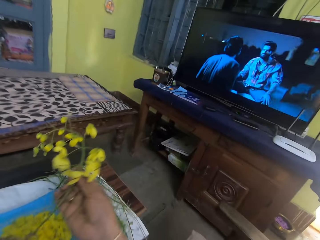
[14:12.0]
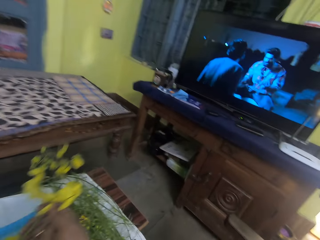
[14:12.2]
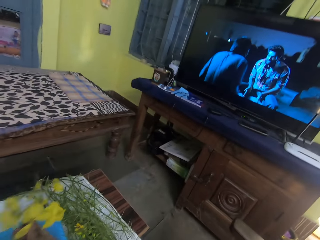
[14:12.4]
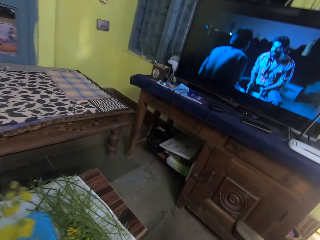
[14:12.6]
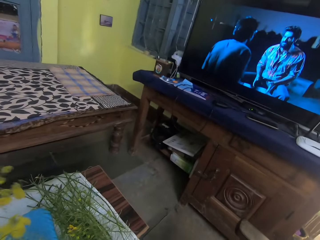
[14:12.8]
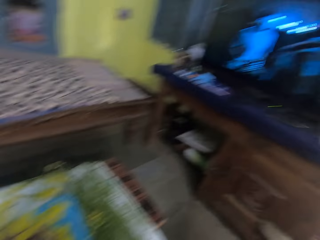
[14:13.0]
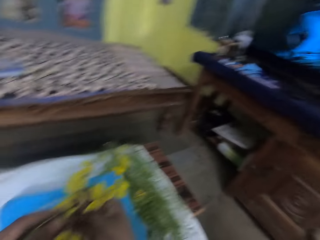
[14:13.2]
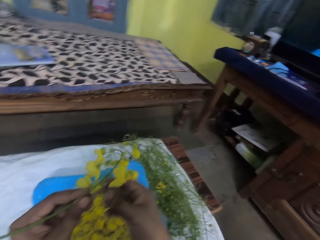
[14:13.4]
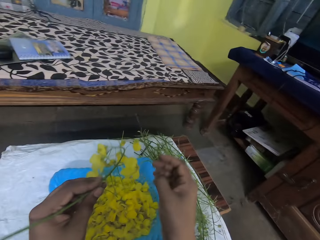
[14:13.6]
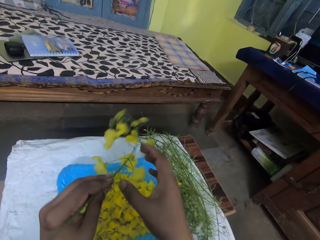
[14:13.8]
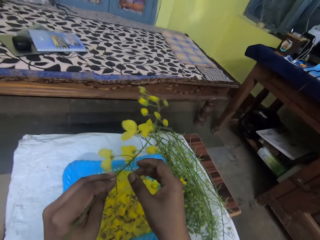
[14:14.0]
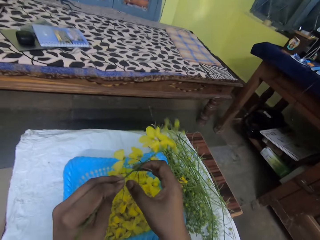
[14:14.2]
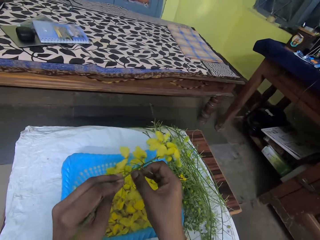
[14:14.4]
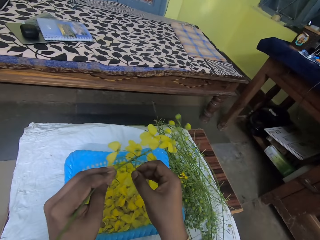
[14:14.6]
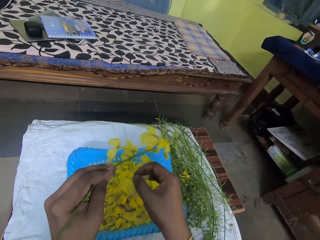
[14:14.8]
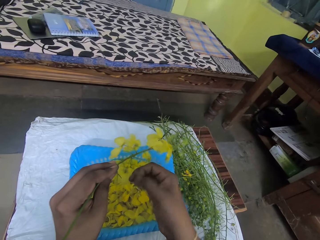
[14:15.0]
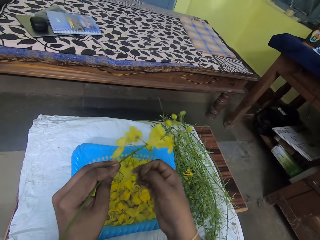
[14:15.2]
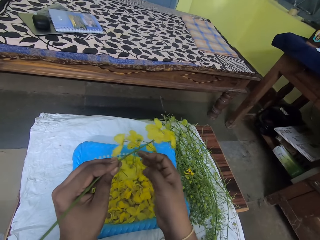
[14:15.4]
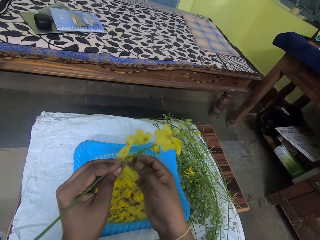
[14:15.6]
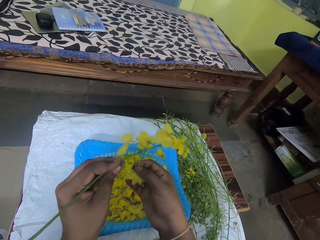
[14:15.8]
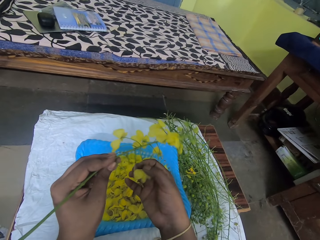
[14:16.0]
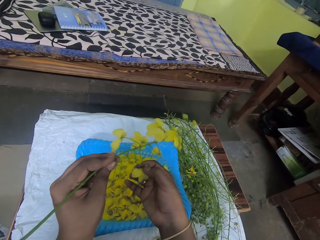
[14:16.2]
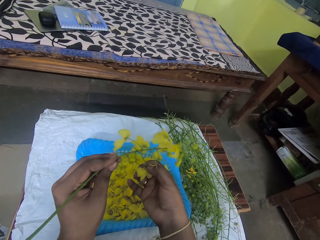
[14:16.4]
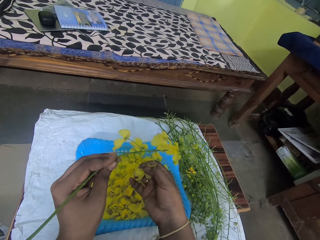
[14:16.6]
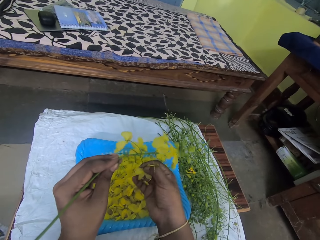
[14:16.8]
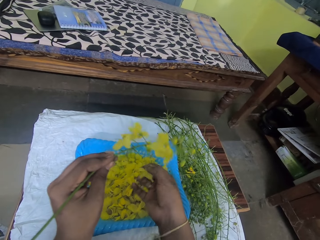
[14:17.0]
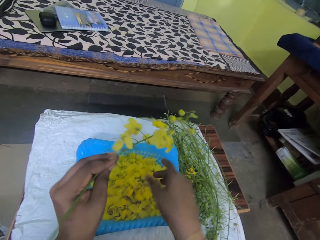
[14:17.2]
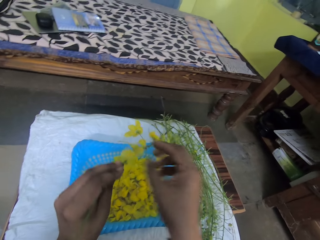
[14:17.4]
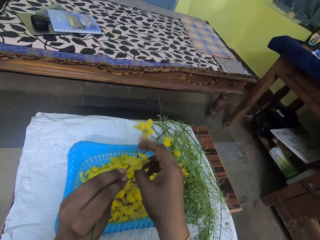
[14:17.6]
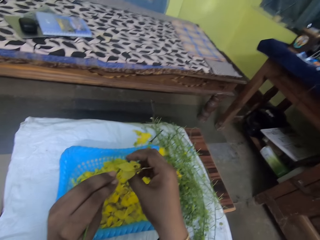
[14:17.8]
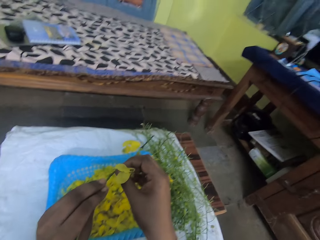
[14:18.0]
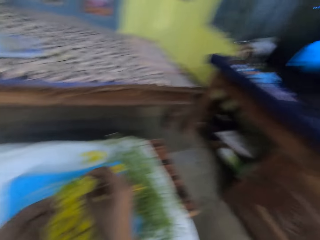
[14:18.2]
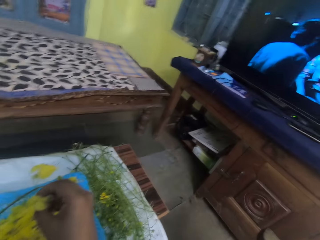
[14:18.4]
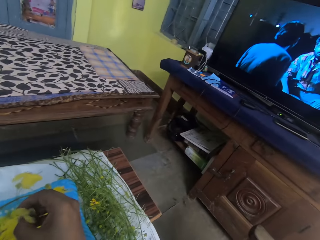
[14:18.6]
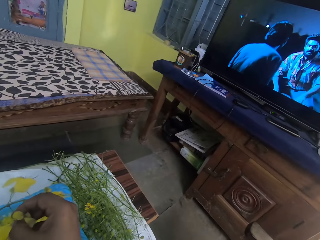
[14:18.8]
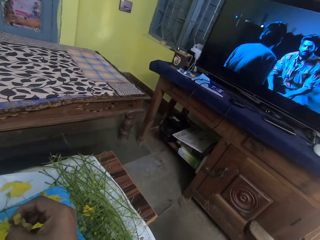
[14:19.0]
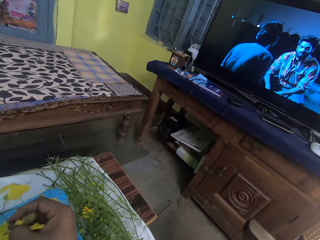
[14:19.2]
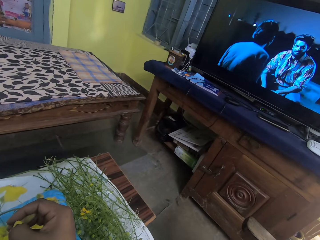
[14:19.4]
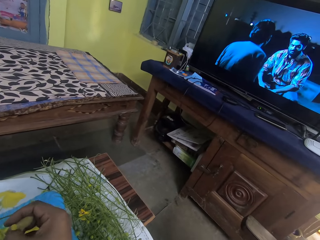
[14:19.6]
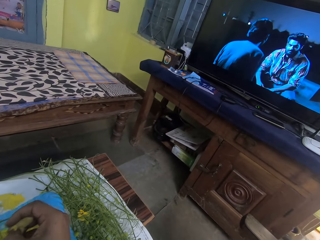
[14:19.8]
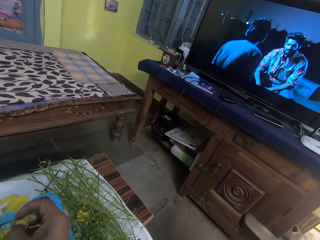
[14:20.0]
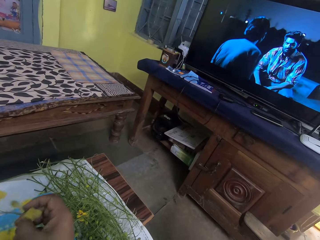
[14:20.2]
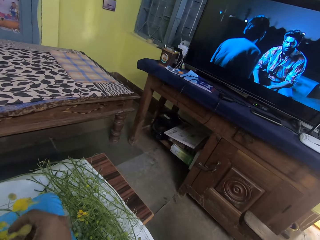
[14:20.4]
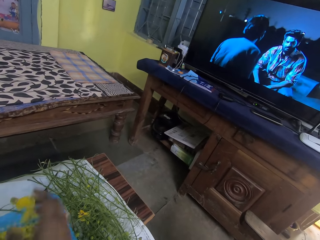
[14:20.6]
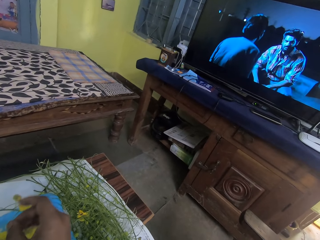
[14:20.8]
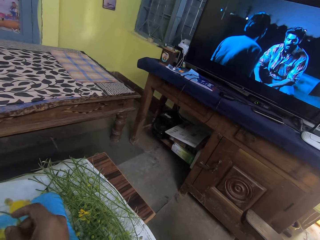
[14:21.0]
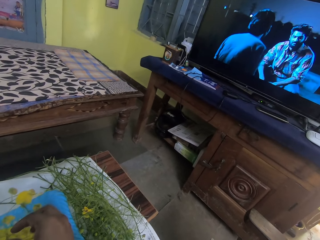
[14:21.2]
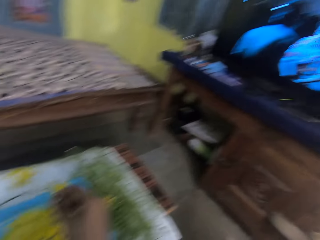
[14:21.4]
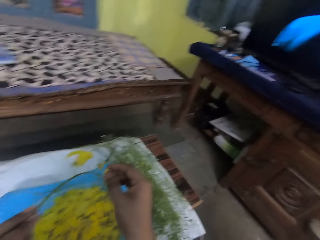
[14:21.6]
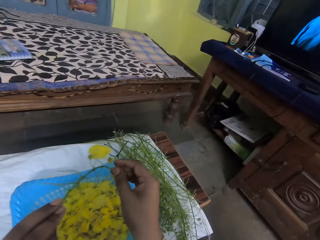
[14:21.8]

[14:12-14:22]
The camera wearer passes the bok choy stem to his left hand with his right hand. He holds flowers. He takes a bok choy flower from the stem in his left hand with his right hand. He drops the bok choy flower on the tray on the table with his right hand. He takes a bok choy flower from the stem in his left hand with his right hand. He drops the bok choy flower on the tray on the table with his right hand.

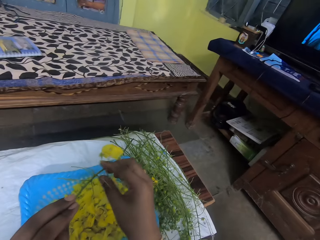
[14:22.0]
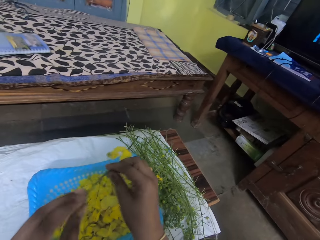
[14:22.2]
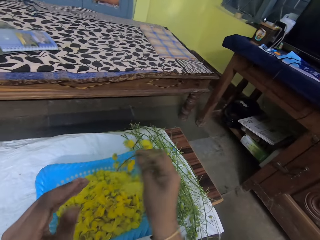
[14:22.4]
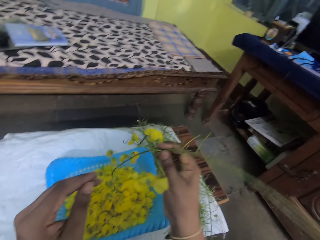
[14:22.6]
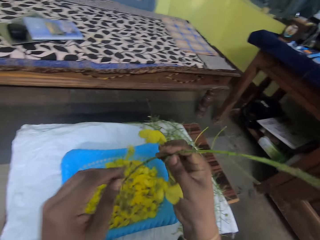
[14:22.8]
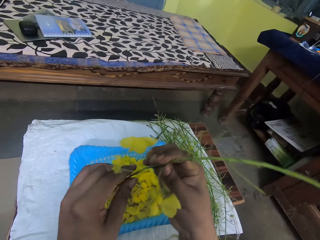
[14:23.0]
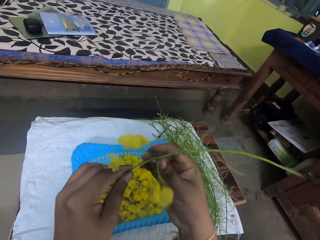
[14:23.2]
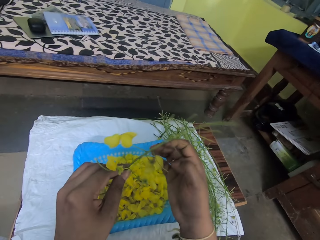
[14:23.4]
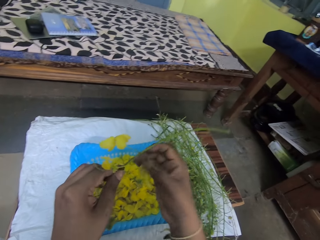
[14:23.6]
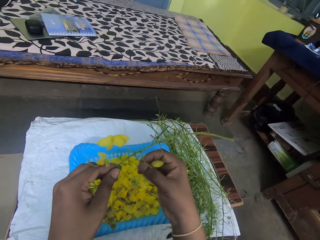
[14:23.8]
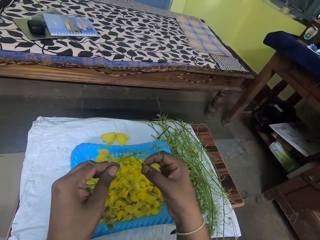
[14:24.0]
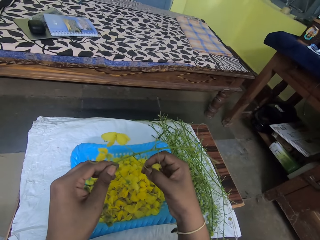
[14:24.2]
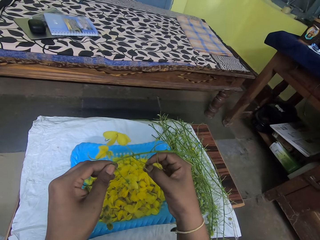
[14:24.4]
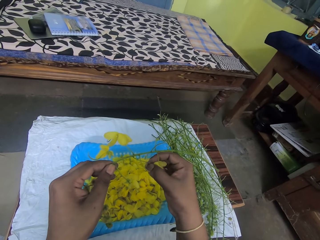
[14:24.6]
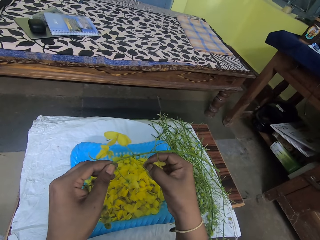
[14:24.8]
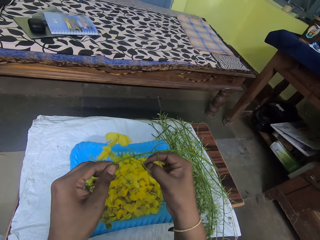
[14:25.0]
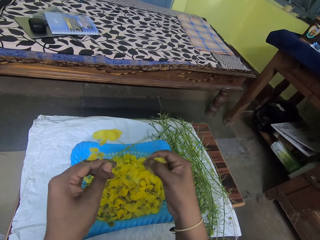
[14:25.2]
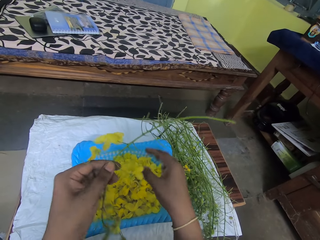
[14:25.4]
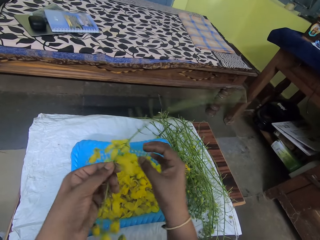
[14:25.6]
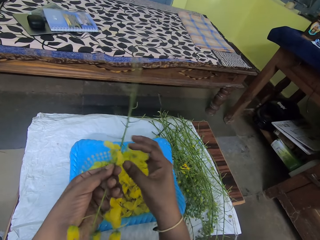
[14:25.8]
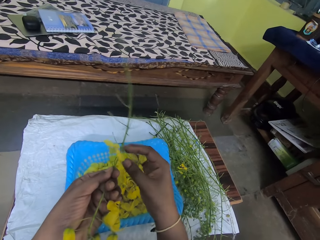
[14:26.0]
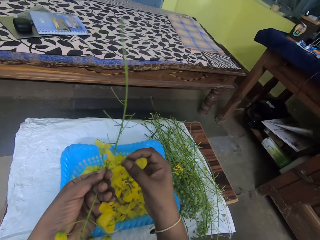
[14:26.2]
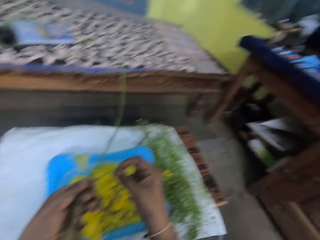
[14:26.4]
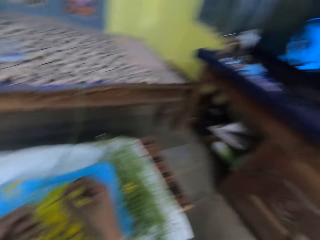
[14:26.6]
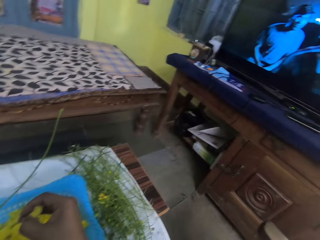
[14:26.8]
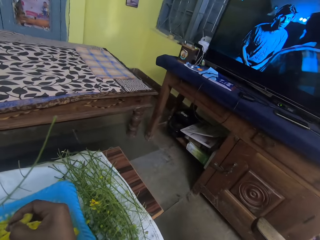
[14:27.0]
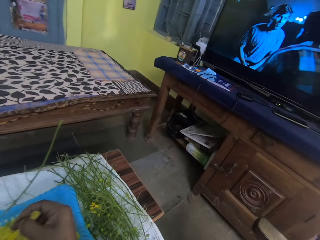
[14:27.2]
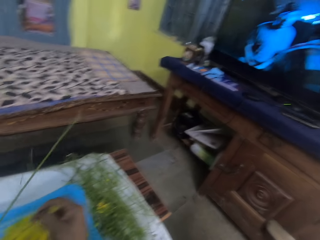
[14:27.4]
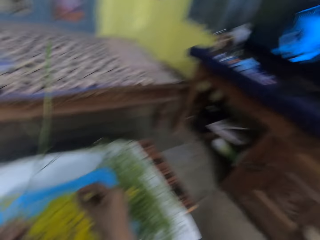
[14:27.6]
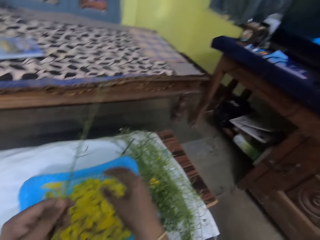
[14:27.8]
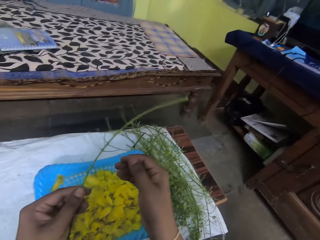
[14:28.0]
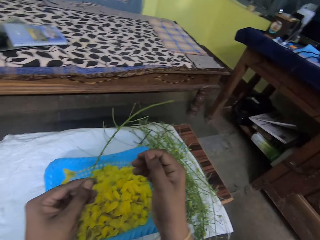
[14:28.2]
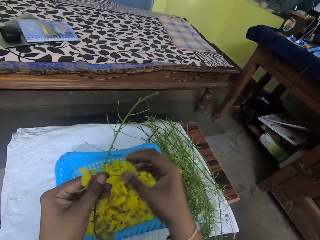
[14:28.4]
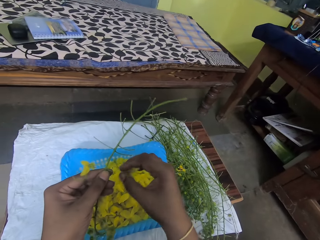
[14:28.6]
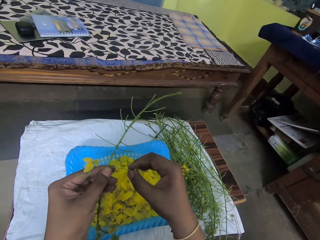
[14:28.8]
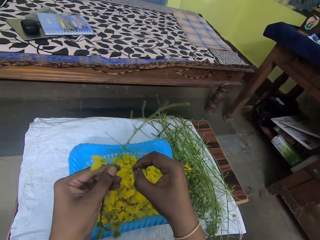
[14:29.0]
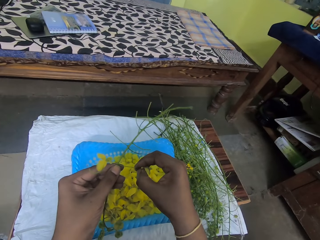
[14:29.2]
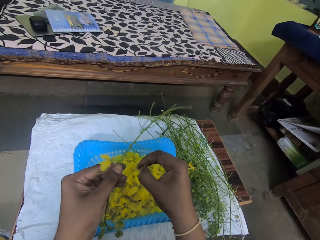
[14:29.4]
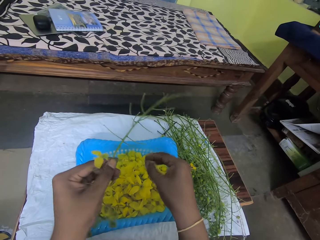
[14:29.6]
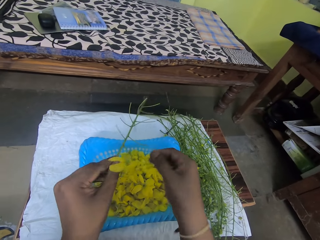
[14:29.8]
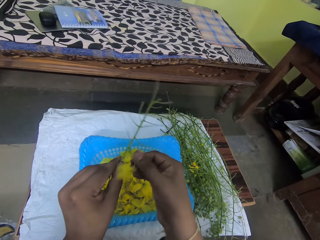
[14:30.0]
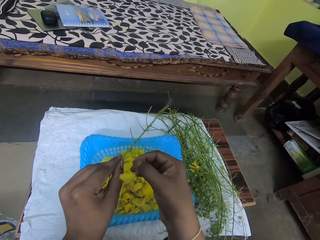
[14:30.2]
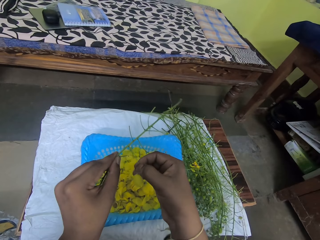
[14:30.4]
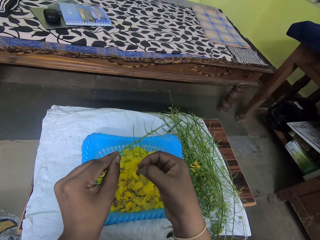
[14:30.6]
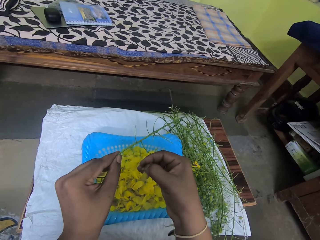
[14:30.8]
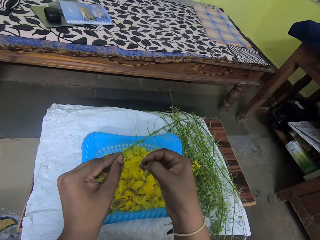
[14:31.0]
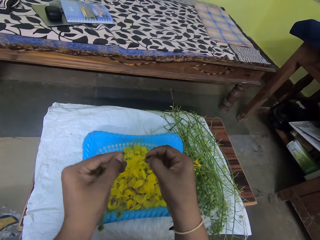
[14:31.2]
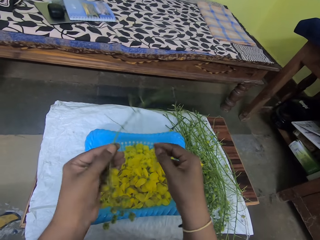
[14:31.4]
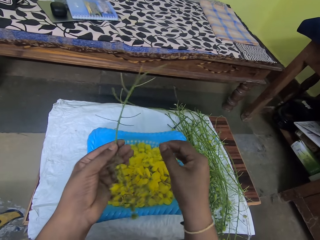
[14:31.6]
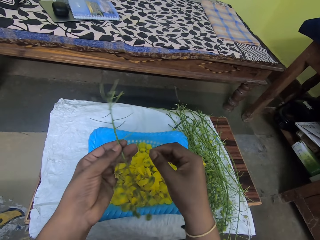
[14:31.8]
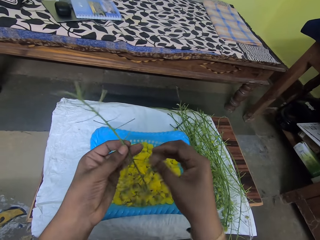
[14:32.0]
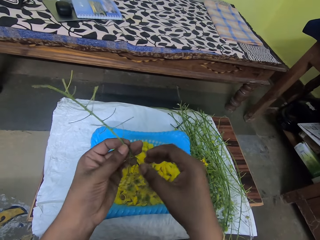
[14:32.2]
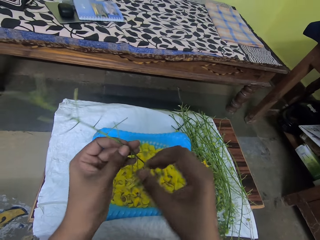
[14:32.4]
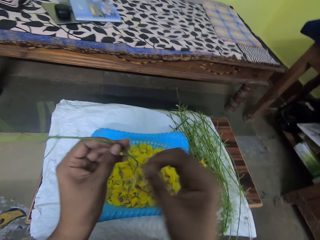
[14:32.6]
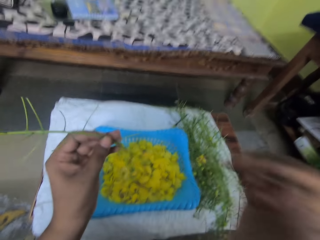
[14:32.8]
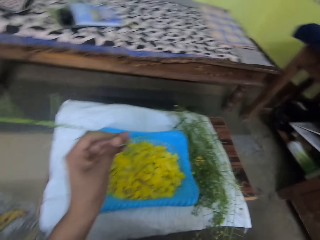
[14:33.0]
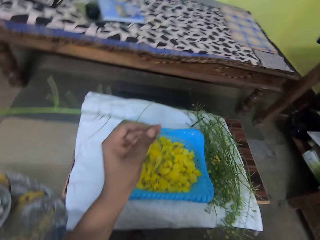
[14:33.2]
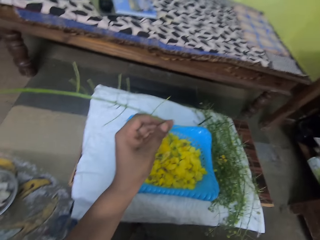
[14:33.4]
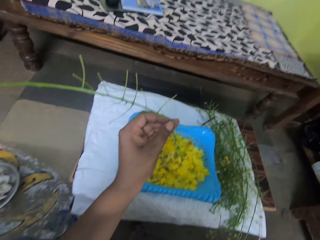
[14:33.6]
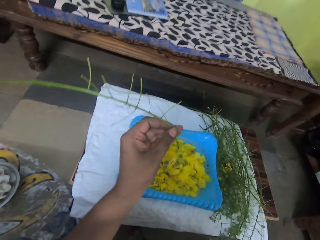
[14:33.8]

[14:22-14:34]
The camera wearer passes the bok choy stem to his right hand with his left hand. He passes the bok choy stem to his left hand with his right hand. He takes a bok choy flower from the stem in his left hand with his right hand. He drops the bok choy flower on the tray on the table with his right hand. He takes a bok choy flower from the stem in his left hand with his right hand. He drops the bok choy flower on the tray on the table with his right hand. He takes a bok choy flower from the stem in his left hand with his right hand. He drops the bok choy flower on the tray on the table with his right hand. He takes a bok choy flower from the stem in his left hand with his right hand. He drops the bok choy flower on the tray on the table with his right hand.
